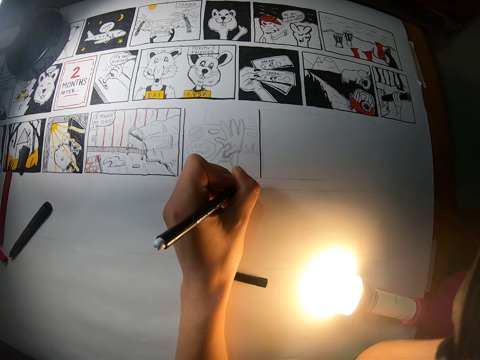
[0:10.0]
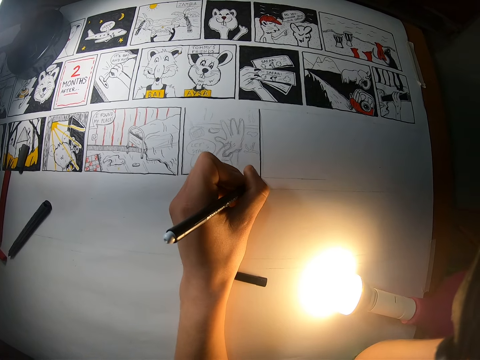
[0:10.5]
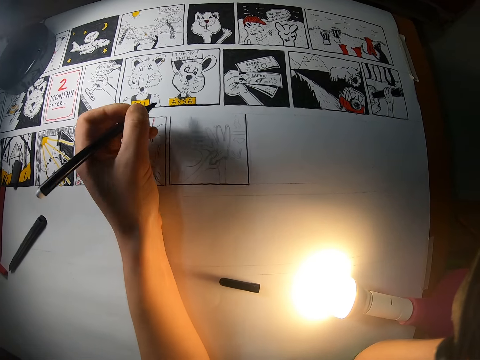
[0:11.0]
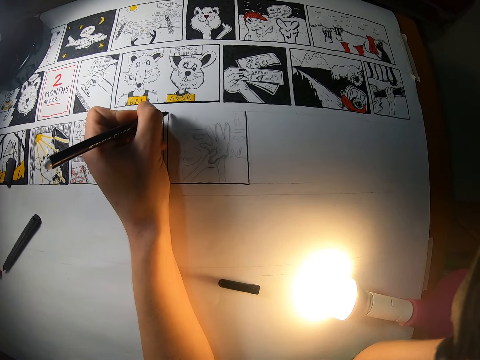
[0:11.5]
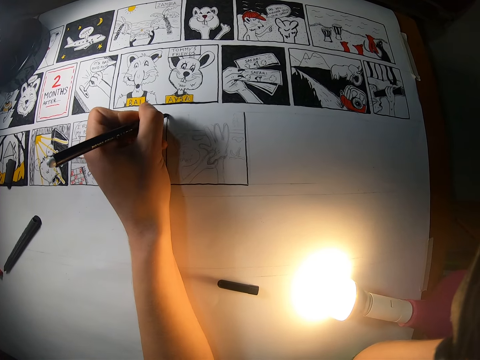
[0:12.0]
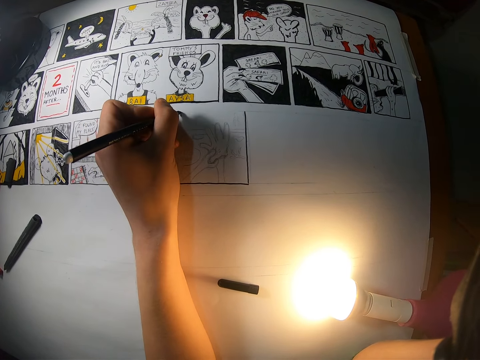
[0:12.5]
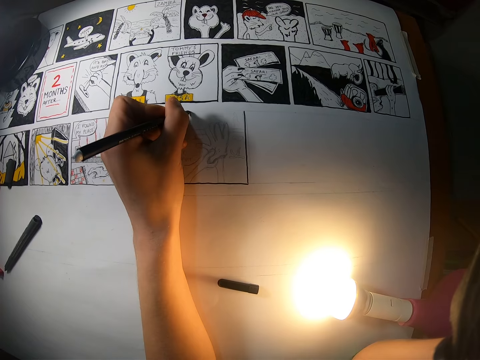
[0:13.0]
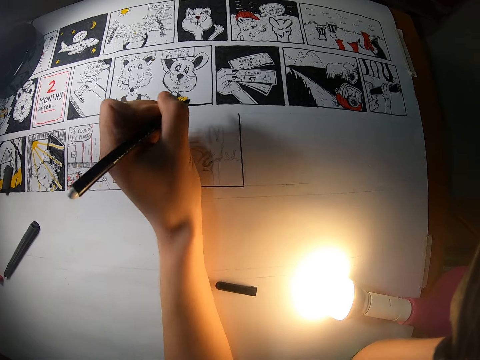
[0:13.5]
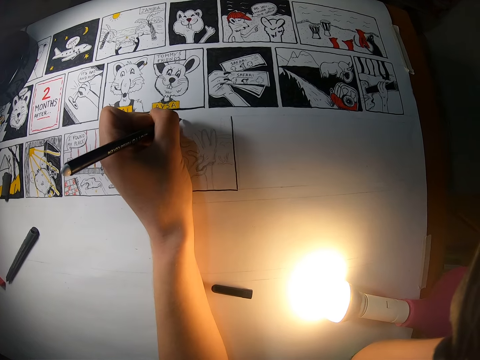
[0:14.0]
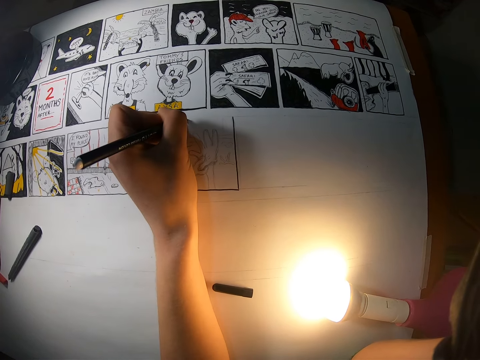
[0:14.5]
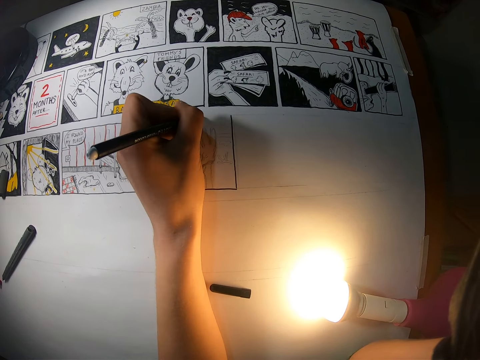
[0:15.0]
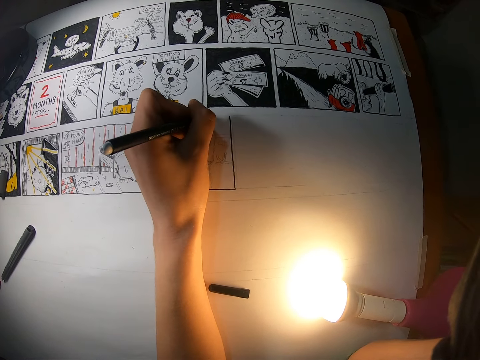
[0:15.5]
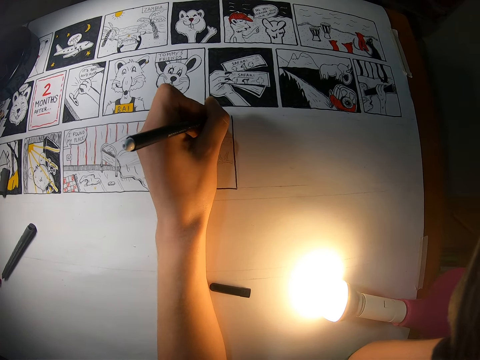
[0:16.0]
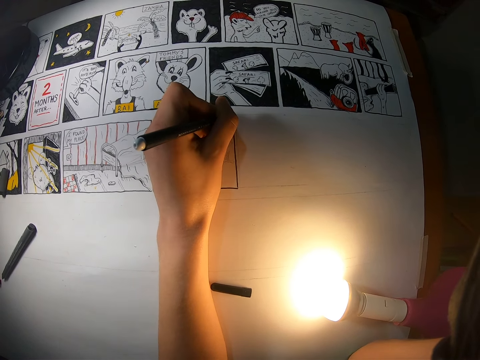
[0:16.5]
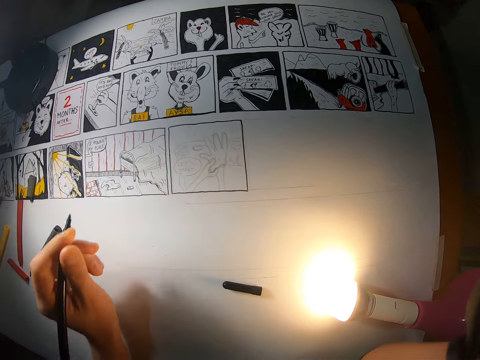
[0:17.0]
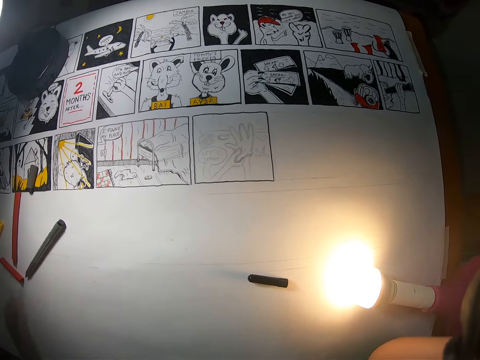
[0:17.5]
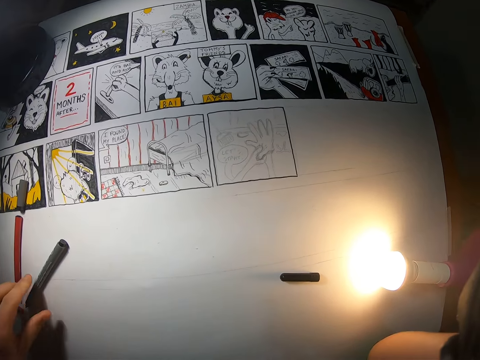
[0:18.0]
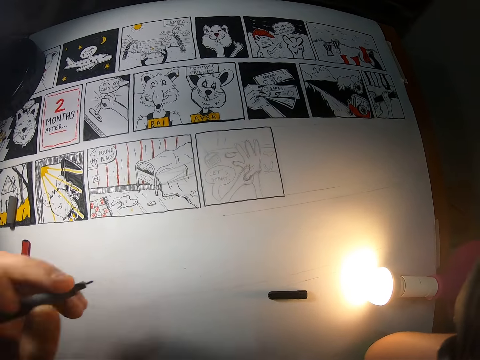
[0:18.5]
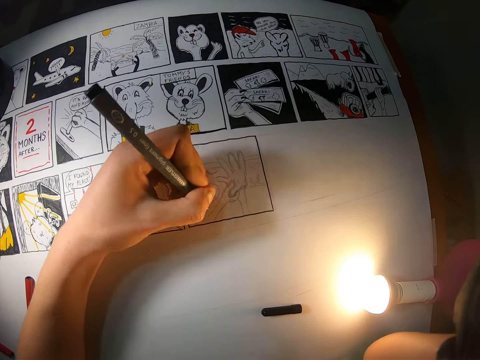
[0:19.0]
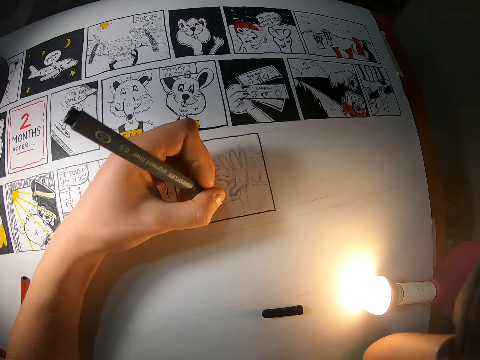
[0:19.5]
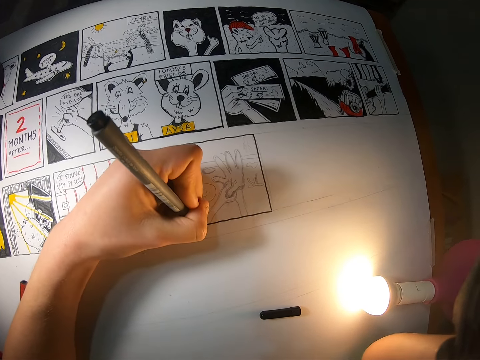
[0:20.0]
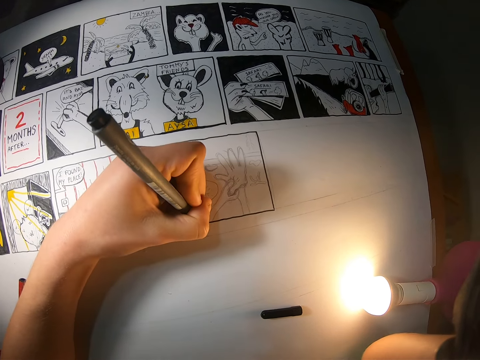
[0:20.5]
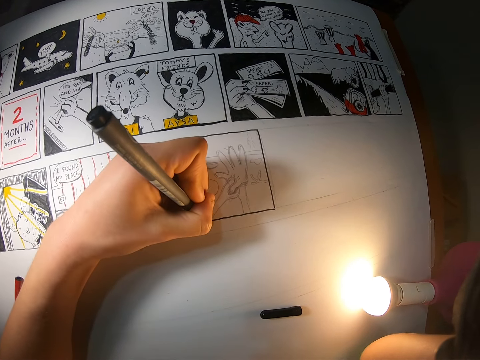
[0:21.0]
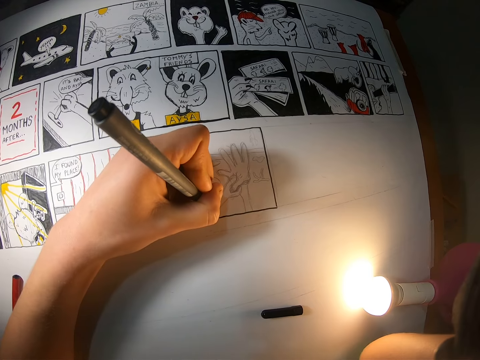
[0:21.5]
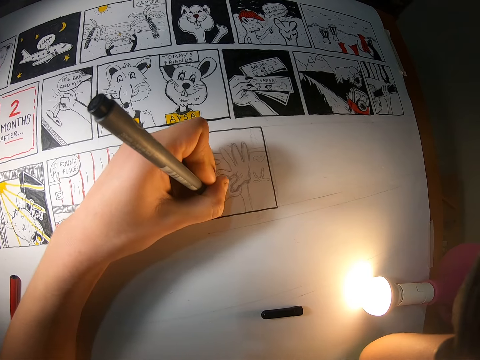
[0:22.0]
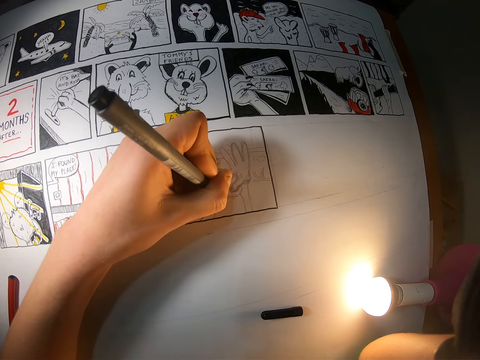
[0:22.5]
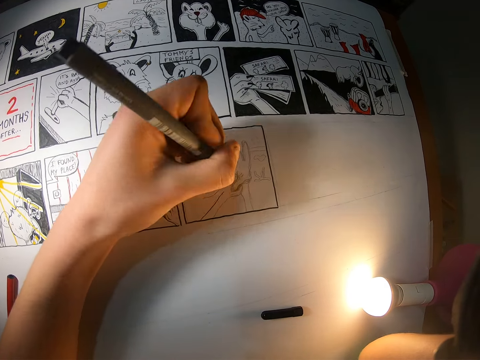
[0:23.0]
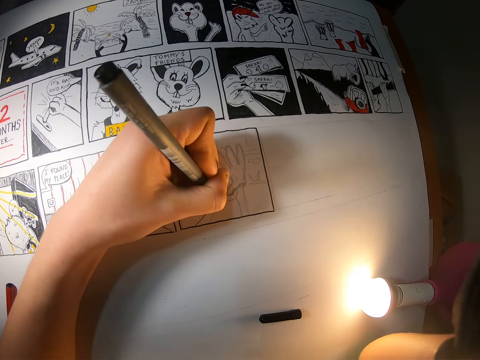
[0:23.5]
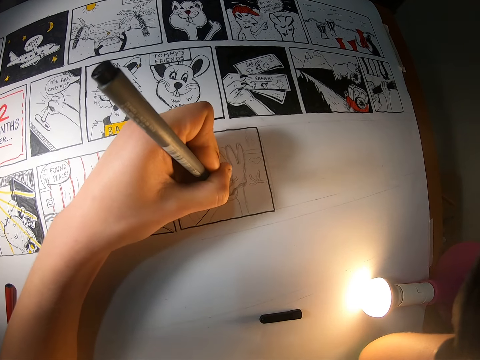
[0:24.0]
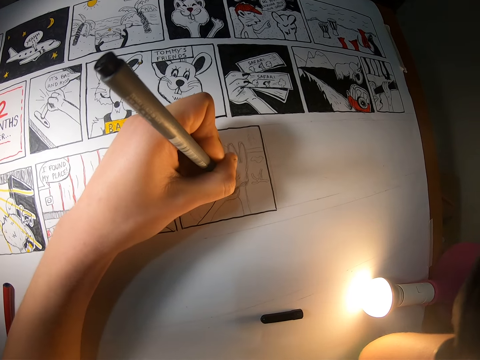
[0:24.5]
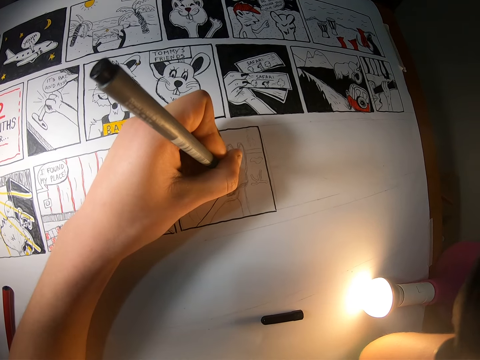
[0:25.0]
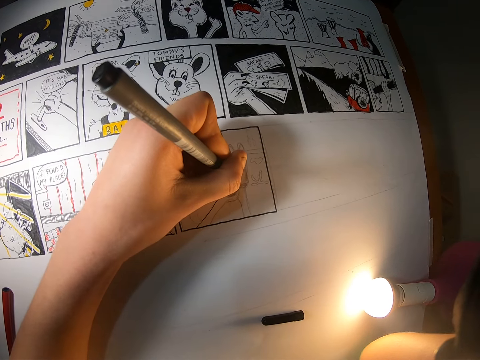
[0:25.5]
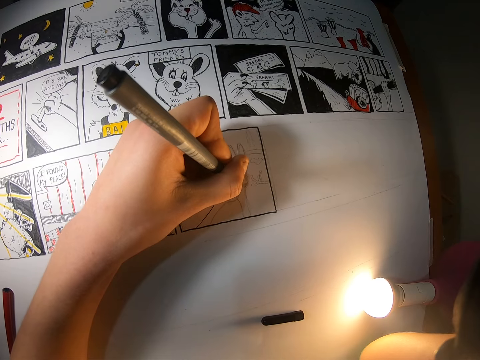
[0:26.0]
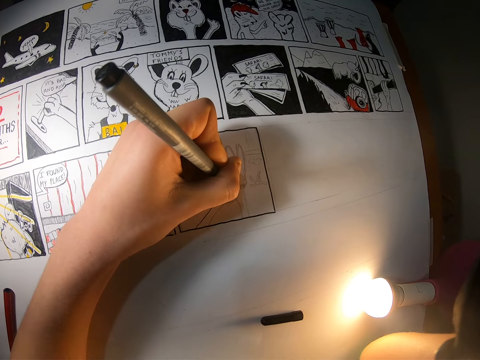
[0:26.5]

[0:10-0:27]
The camera wearer draws a horizontal line on the cardboard with his left hand. He drops the pen on the cardboard with his left hand. He looks at the sketch diagram. He picks up another pen on the cardboard with his left hand. He draws the sketch diagram on the cardboard with the pen in his left hand.

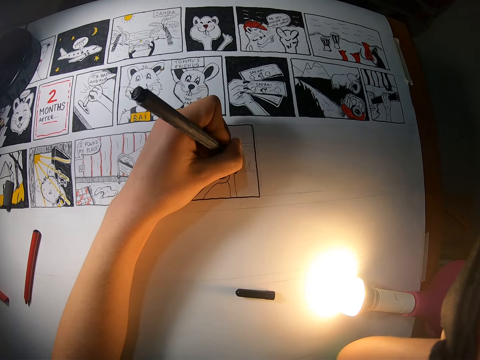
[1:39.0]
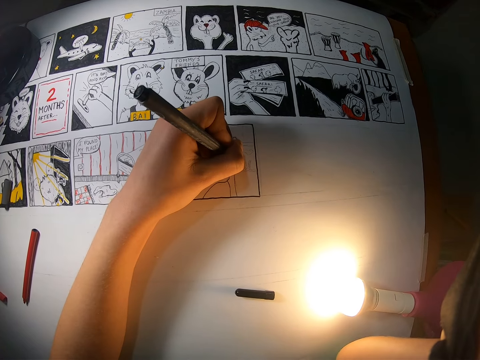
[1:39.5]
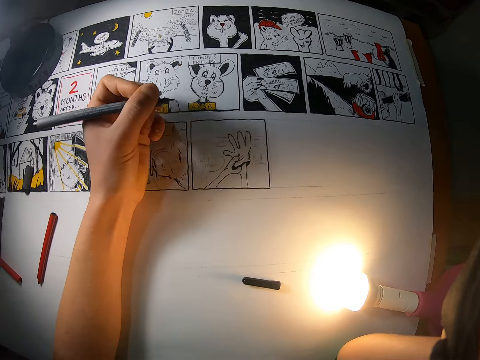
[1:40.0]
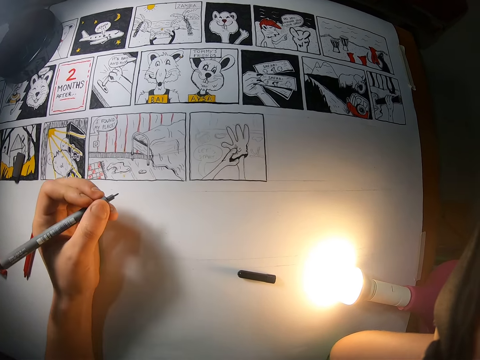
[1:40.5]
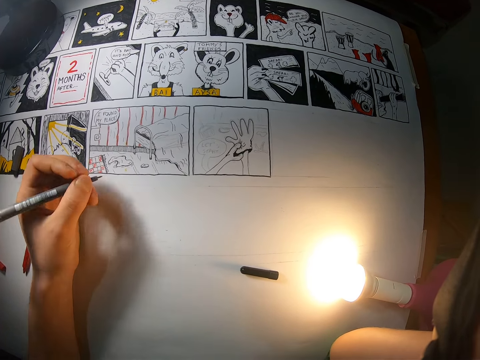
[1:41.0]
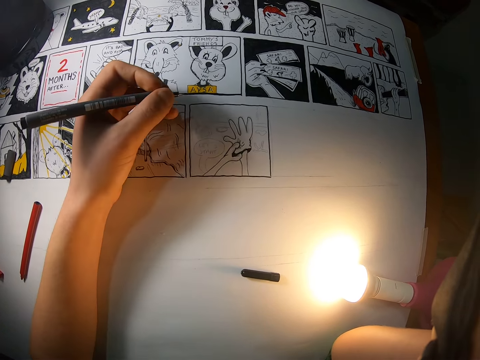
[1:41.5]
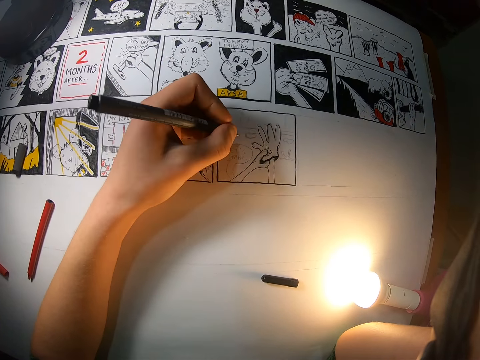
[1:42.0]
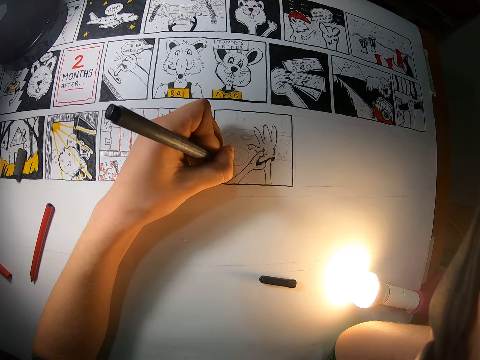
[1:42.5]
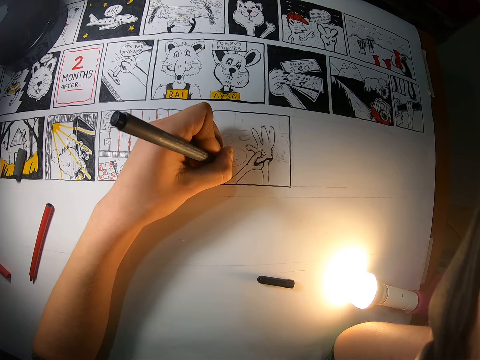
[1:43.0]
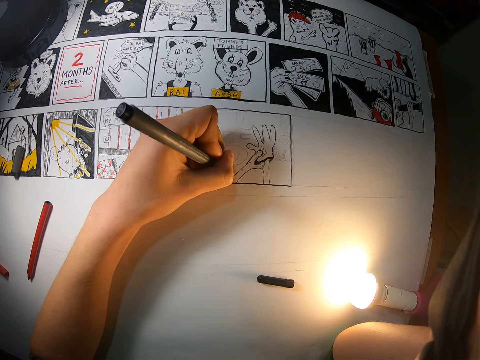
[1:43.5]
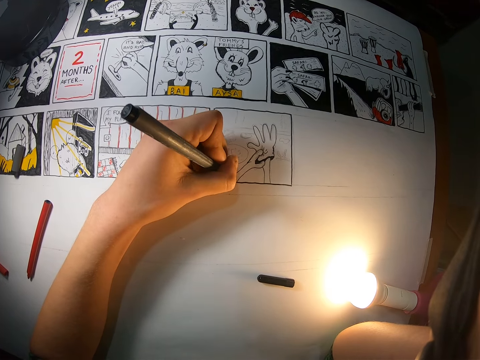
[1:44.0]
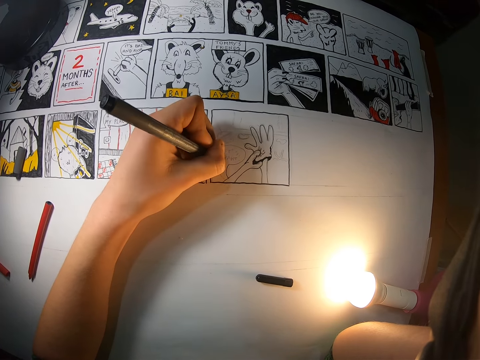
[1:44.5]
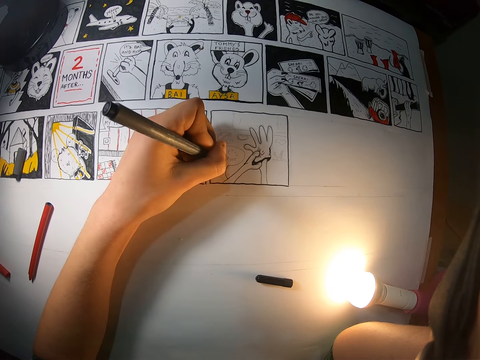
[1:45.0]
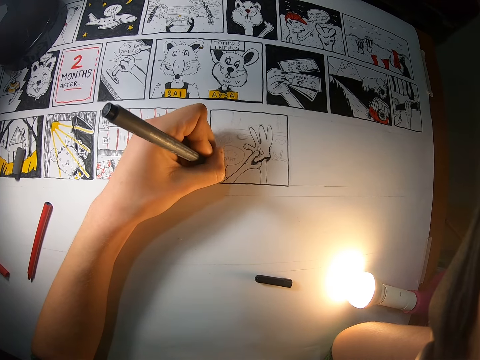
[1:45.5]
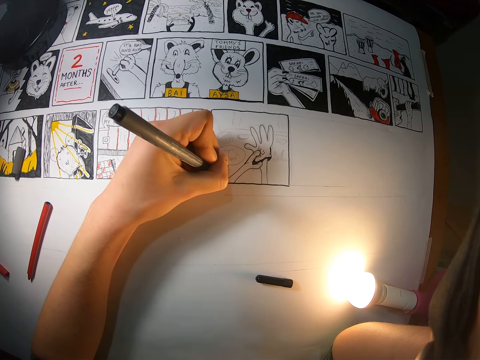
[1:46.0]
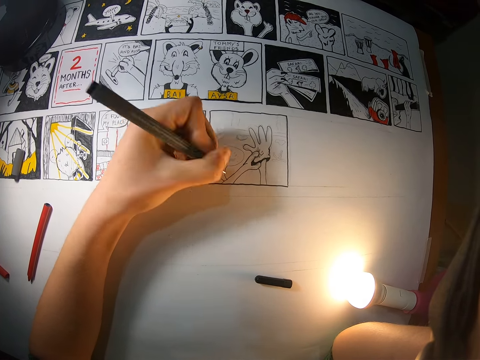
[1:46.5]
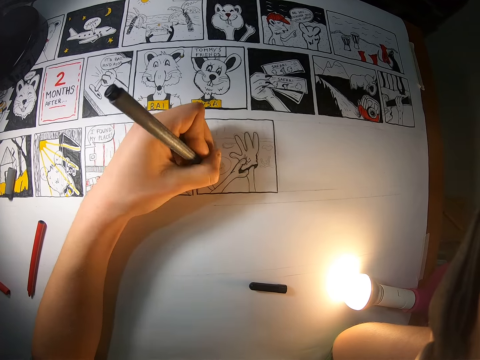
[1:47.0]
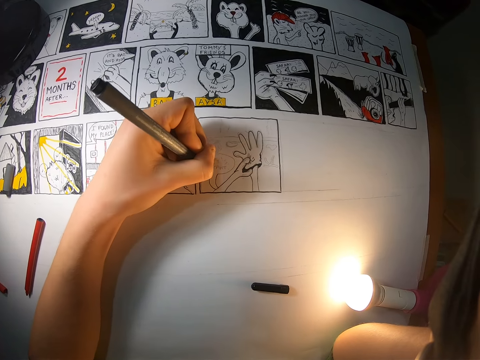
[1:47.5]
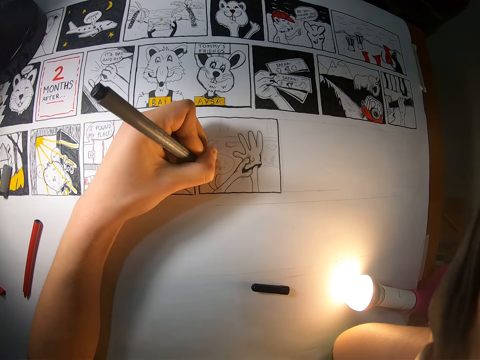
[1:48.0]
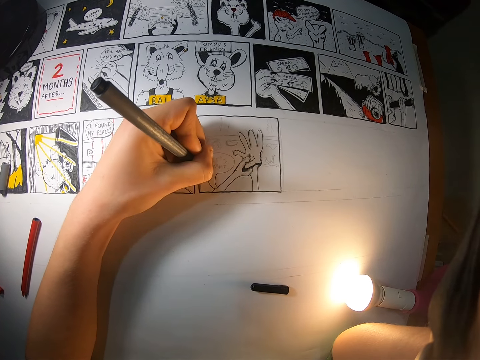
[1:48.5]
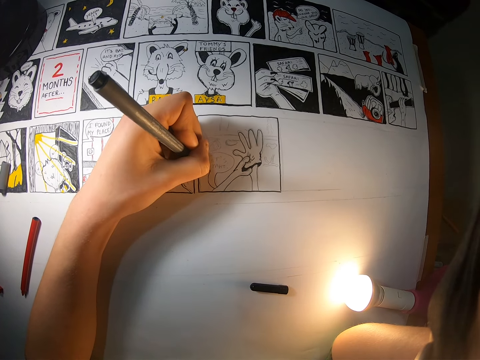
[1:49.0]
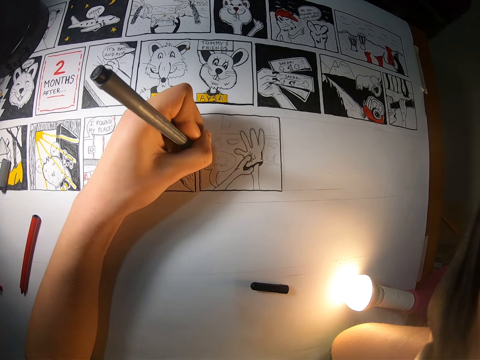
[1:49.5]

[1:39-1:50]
The camera wearer moves his hand. He draws the sketch diagram.
